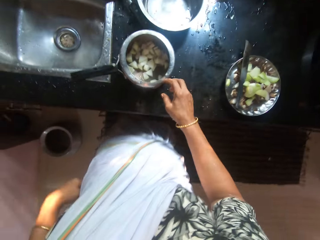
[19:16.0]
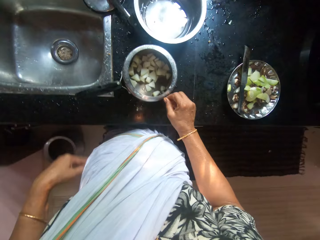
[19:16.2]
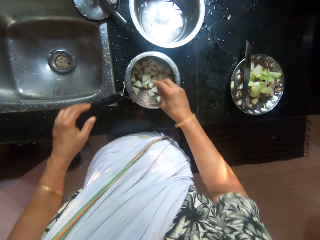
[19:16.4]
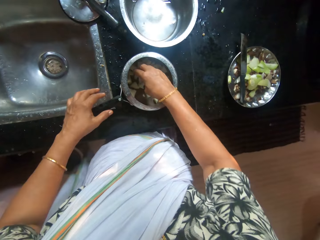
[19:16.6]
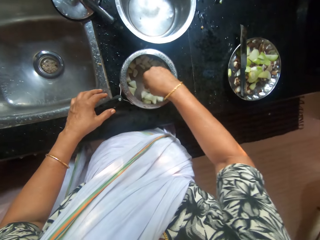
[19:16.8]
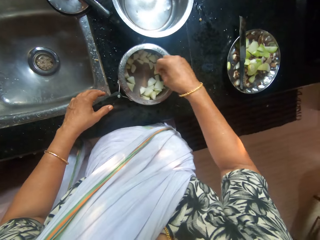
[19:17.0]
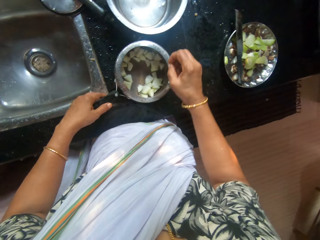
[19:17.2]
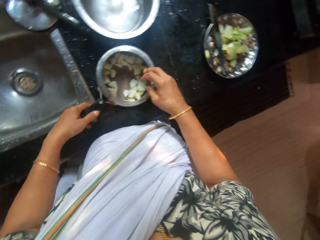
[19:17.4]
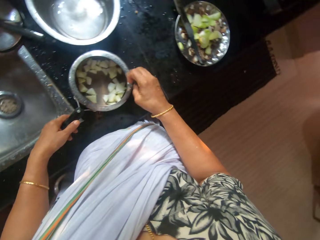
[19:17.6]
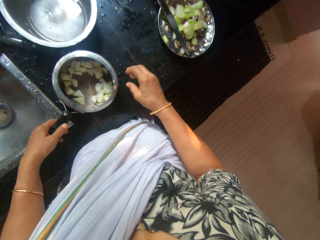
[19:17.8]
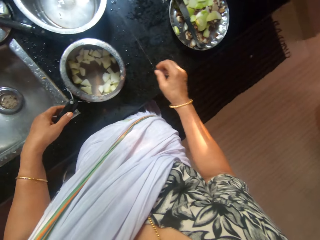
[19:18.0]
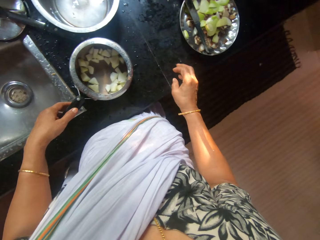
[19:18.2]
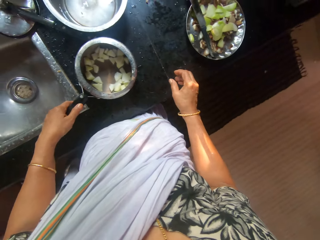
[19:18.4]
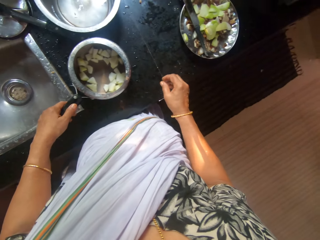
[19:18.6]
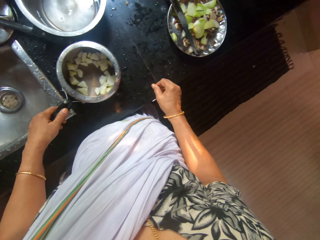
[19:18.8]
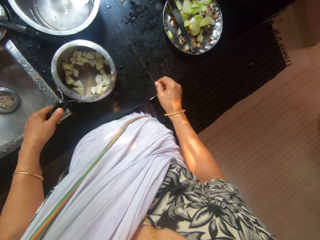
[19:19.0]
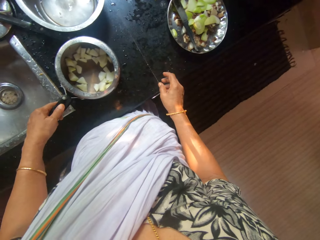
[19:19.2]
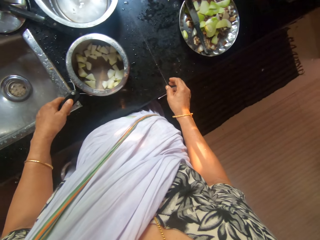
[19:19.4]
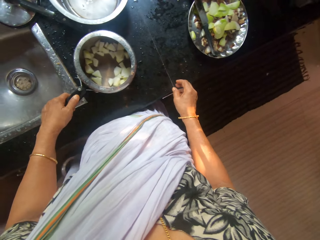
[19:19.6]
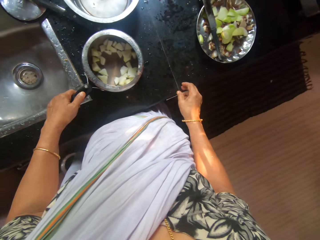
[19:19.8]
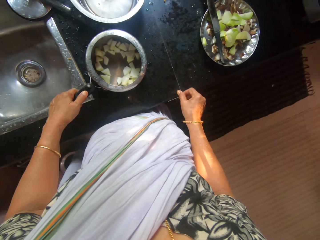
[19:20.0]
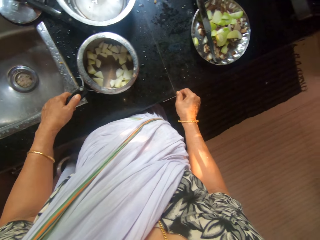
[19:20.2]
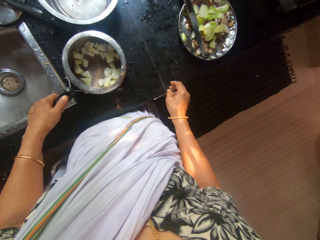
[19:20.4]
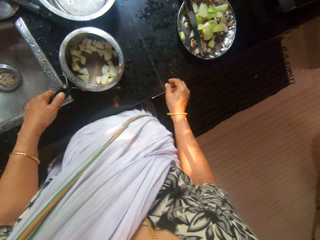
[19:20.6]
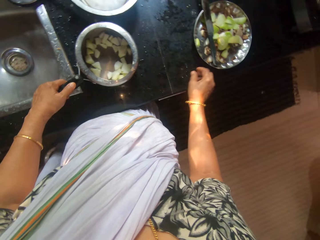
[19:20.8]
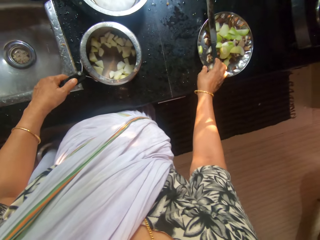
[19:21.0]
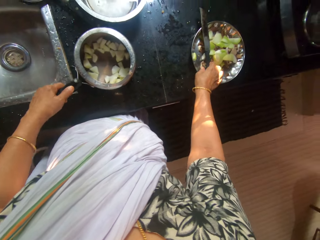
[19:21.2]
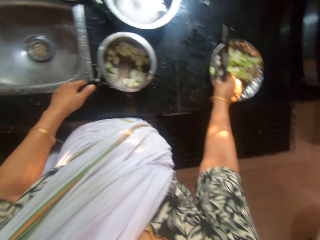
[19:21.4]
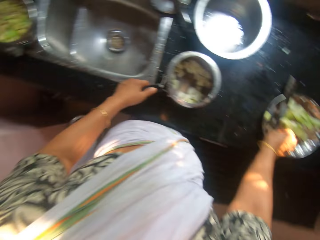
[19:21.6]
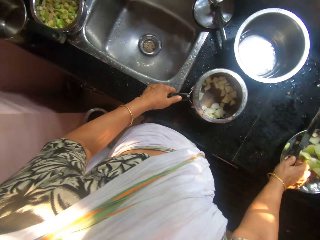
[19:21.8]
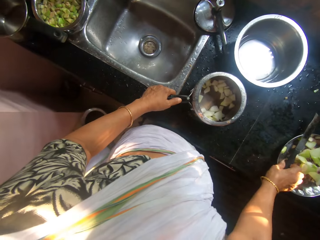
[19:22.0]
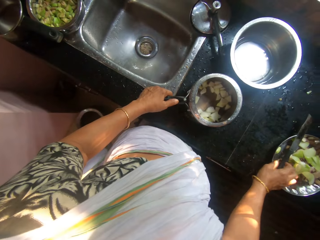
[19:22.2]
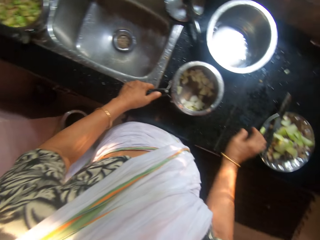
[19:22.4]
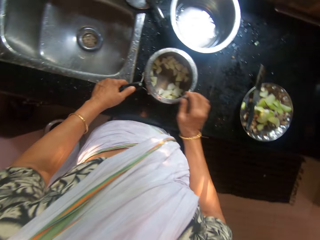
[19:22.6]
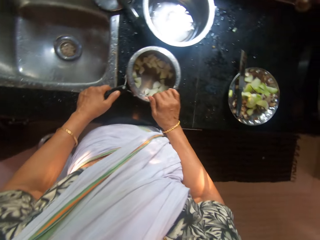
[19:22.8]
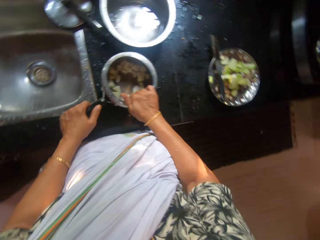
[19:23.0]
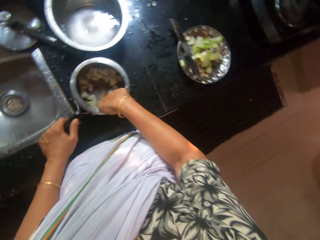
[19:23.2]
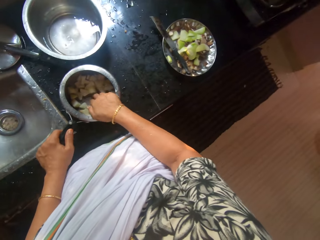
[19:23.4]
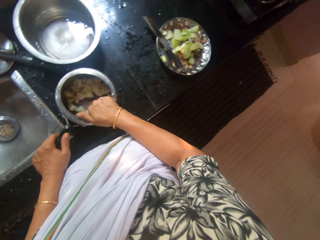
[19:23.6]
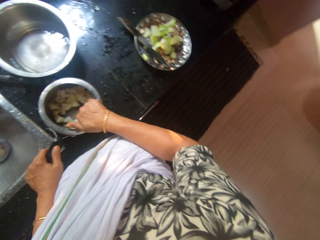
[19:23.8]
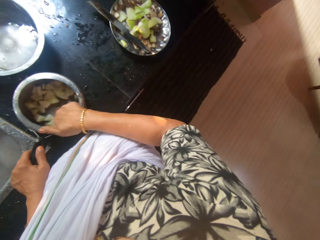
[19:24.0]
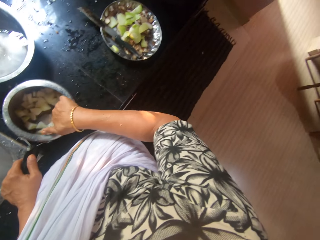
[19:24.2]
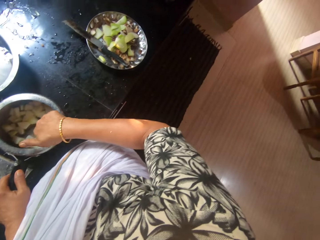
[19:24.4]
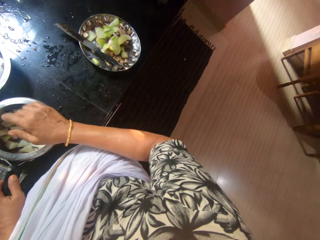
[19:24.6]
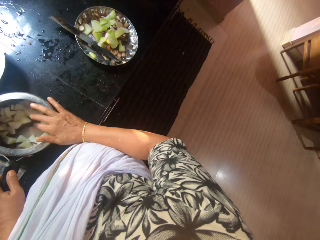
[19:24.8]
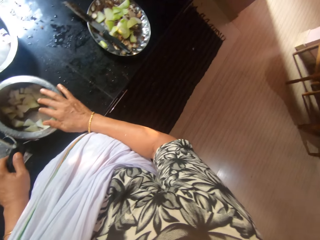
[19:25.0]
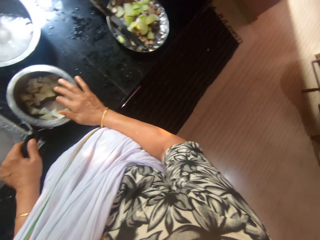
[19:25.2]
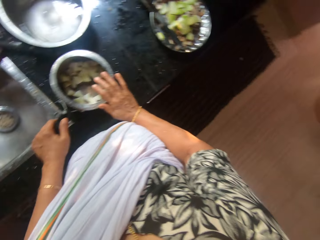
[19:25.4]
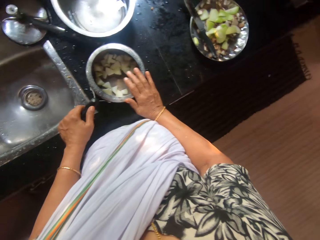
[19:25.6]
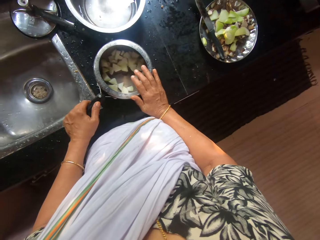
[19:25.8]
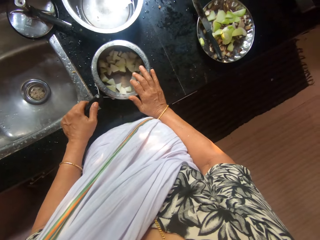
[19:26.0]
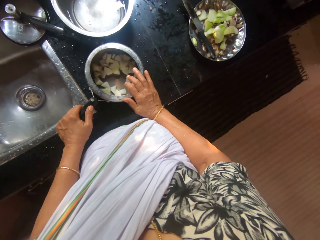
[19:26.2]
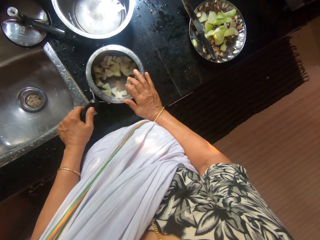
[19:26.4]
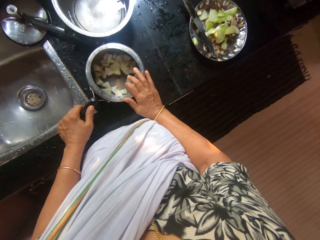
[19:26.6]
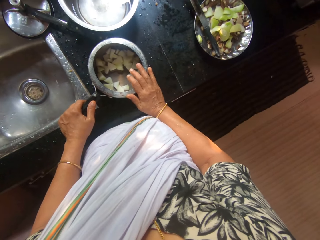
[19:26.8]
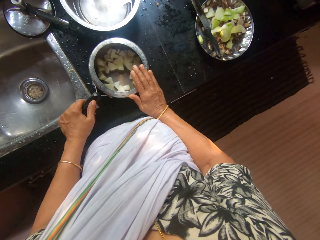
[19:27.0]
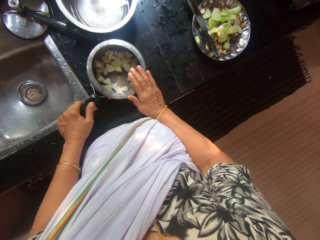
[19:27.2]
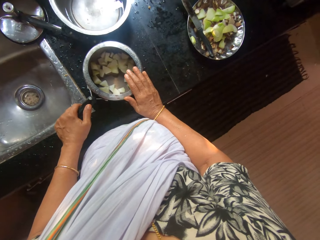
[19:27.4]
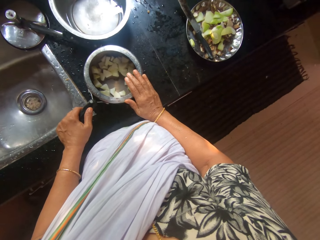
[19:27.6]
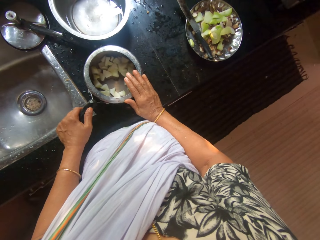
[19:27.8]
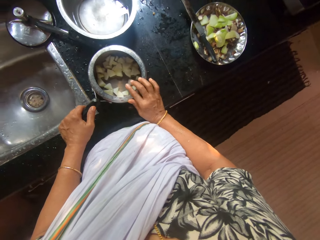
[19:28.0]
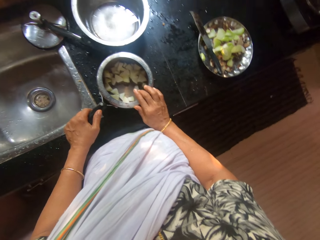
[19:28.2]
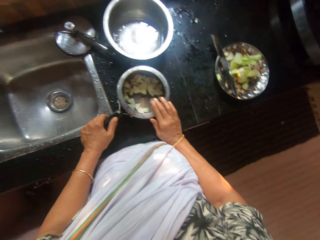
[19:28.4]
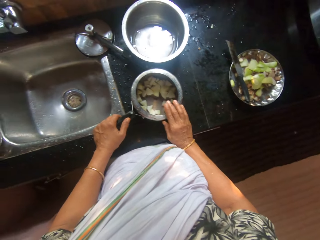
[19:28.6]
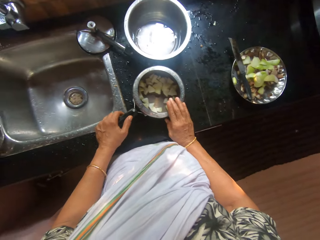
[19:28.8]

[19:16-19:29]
The camera wearer touches some sliced green apples in the pan on the kitchen counter with her right hand. She touches the saucepan. She holds the pan on the kitchen counter with her left hand. She looks around. She adjusts the knife on the plate with her right hand. She touches the sliced apples in the pan with her right hand. She rubs the pan on the kitchen counter with her right hand. She places her right hand on the pan.

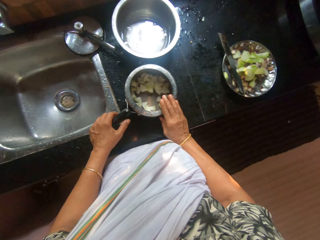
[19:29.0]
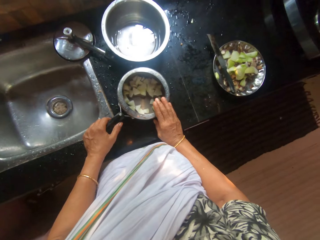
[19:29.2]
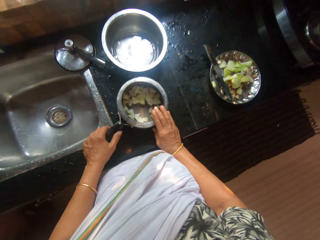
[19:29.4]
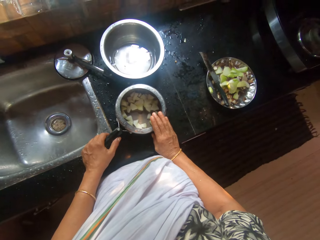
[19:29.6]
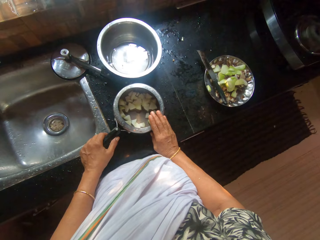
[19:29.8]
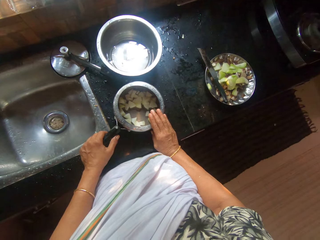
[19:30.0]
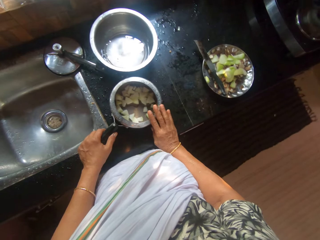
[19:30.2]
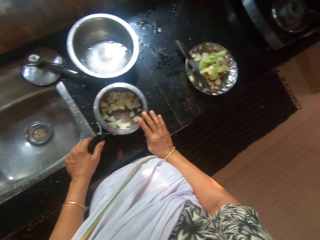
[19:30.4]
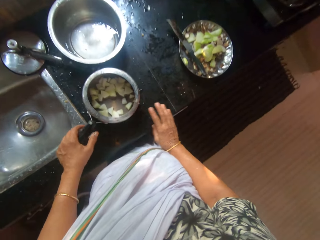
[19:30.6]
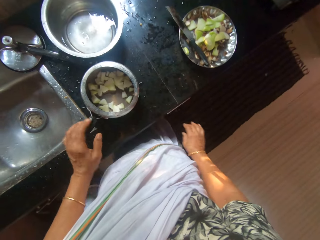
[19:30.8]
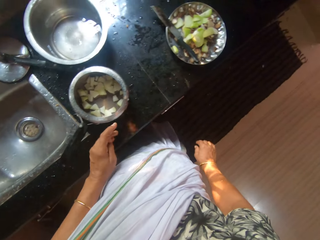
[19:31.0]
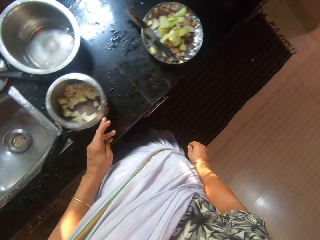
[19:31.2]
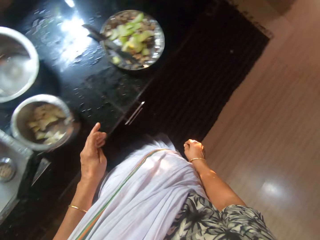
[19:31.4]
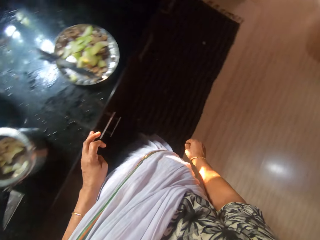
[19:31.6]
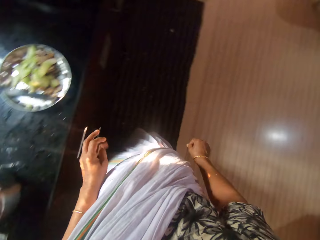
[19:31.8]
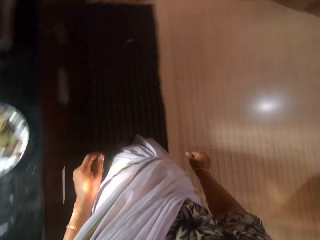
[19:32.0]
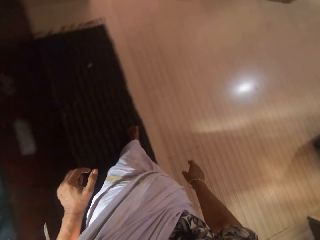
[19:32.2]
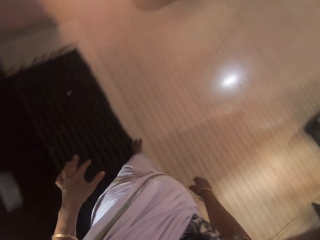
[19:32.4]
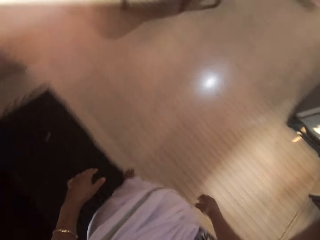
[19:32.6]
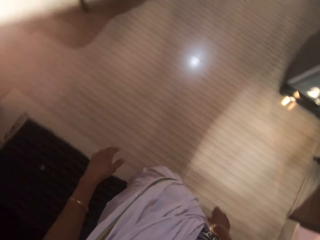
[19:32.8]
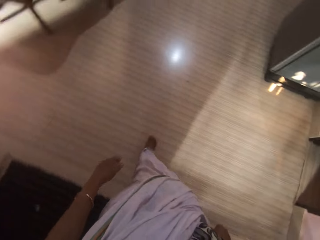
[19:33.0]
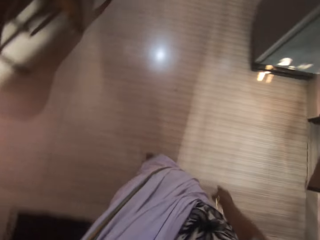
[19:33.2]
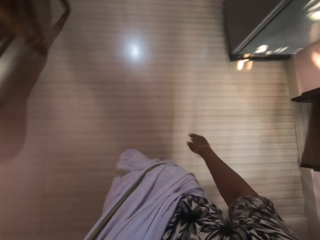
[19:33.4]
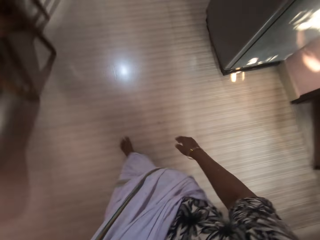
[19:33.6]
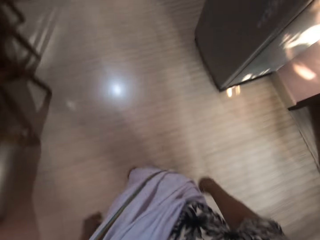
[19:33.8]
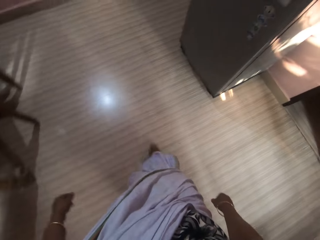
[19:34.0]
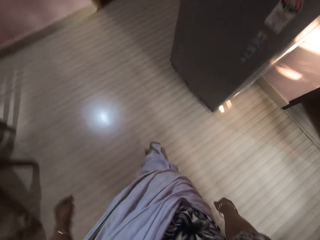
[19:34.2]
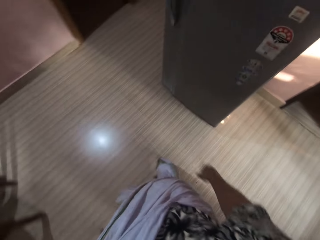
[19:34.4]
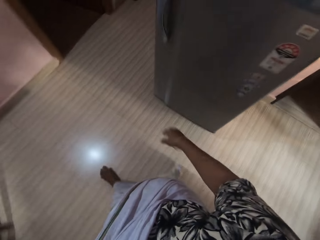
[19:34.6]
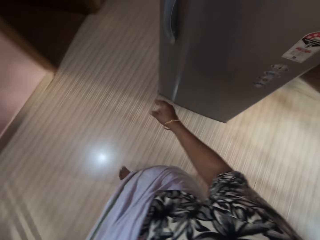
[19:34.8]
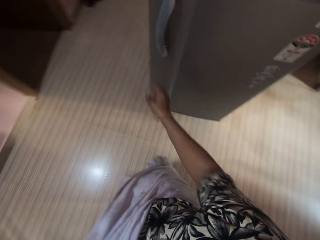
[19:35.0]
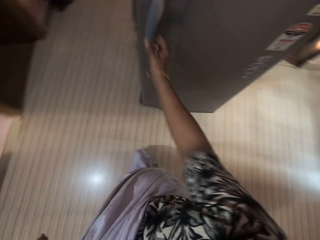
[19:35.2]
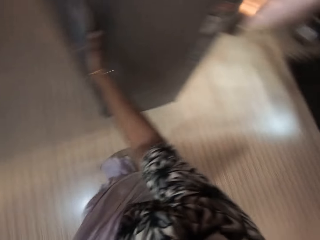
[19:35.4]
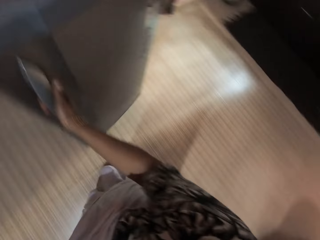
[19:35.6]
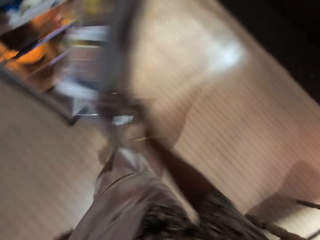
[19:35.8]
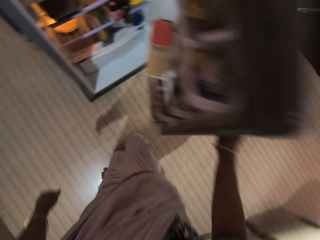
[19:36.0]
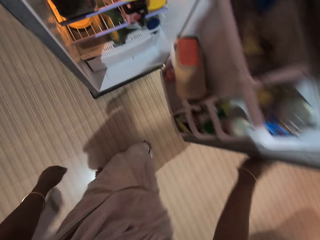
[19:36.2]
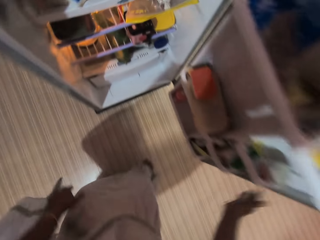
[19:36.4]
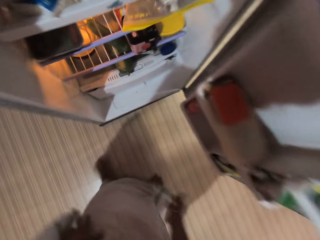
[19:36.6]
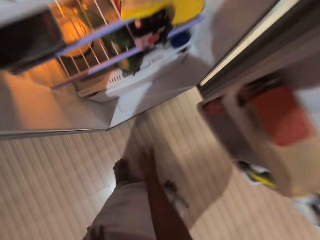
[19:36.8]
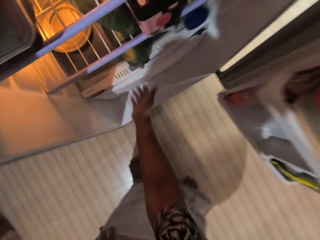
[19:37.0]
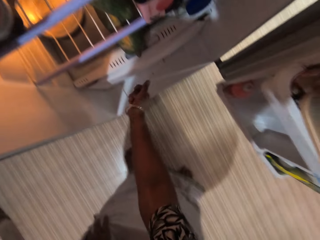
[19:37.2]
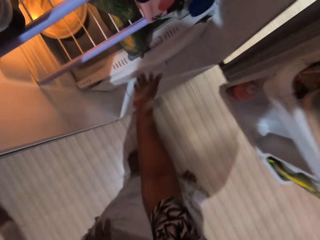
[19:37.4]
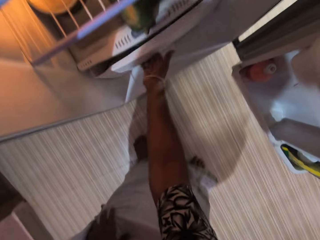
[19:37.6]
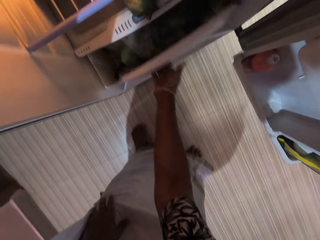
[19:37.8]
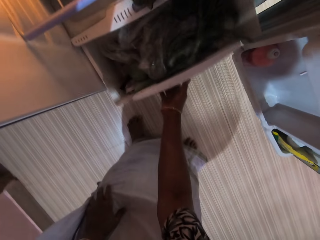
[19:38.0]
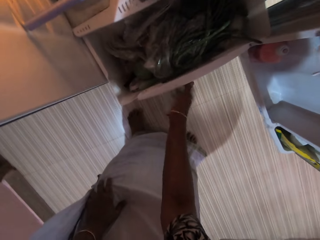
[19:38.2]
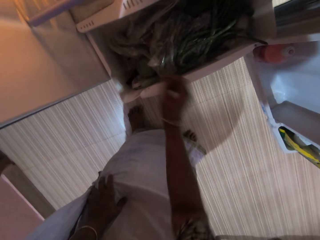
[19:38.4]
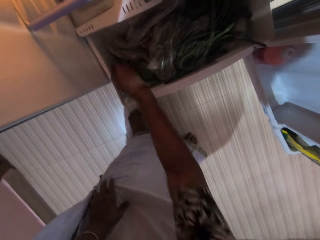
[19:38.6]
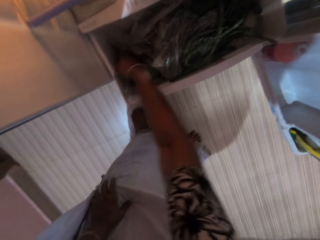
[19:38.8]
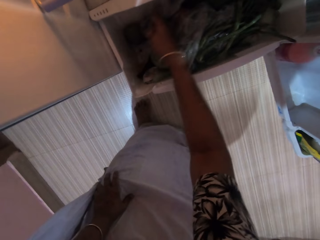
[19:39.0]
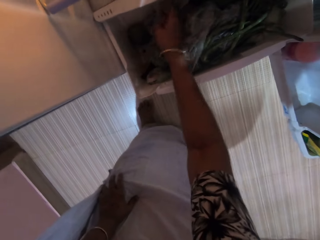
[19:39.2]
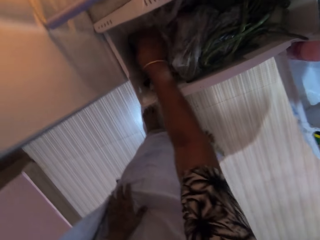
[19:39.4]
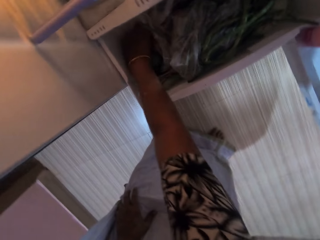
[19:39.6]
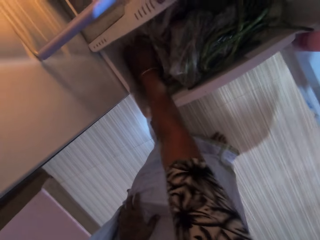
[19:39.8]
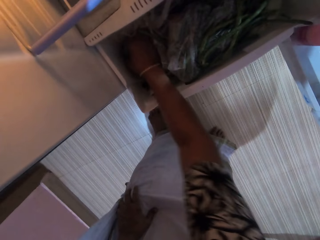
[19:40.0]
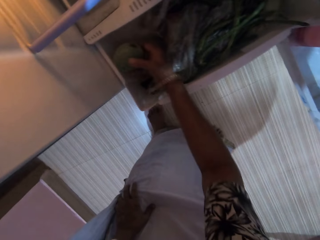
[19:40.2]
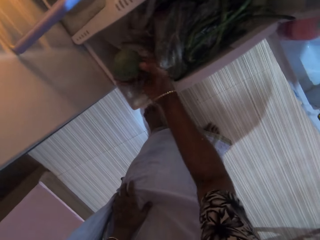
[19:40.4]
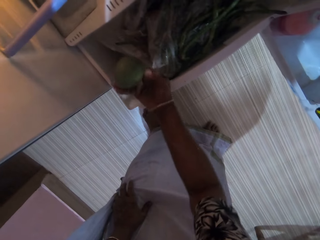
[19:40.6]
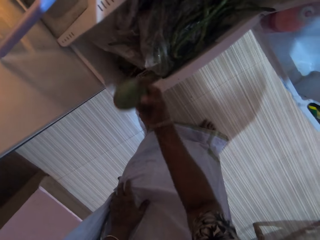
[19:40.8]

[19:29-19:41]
The camera wearer walks. She opens the fridge with her right hand. She opens the crisper drawer in the fridge with her right hand. She searches the drawer in the fridge with her right hand. She picks a mango from the drawer in the fridge with her right hand.
